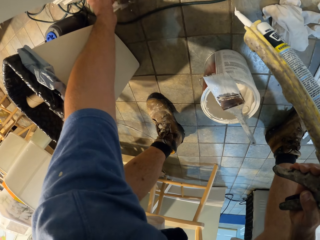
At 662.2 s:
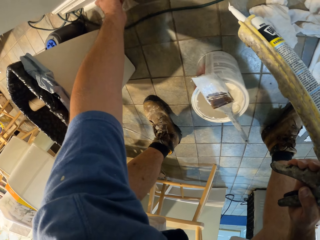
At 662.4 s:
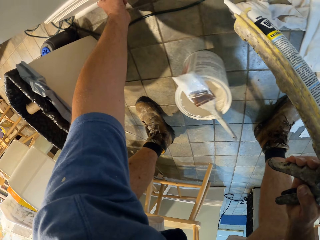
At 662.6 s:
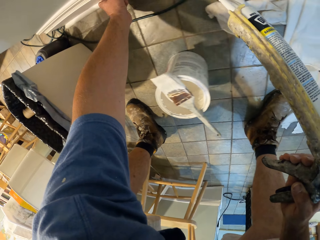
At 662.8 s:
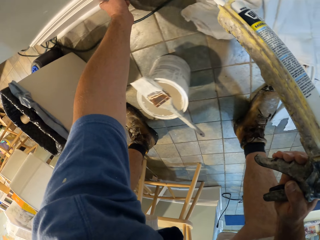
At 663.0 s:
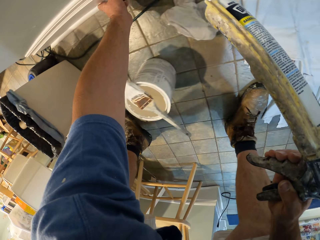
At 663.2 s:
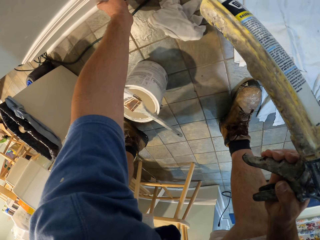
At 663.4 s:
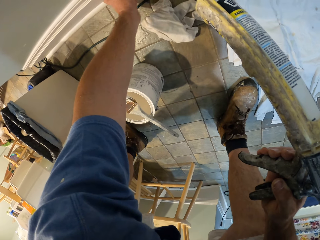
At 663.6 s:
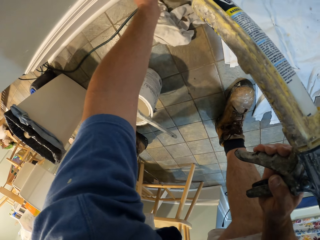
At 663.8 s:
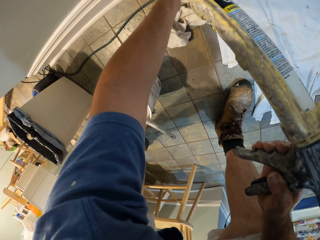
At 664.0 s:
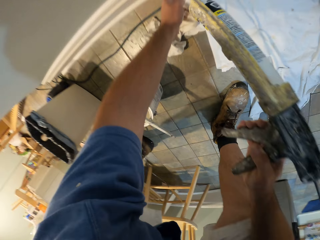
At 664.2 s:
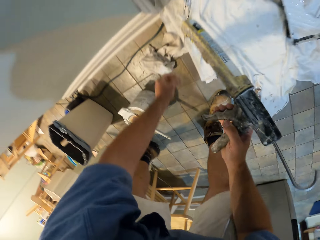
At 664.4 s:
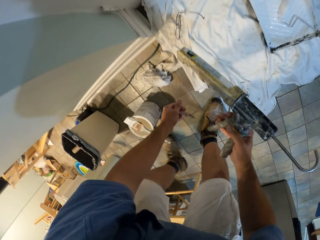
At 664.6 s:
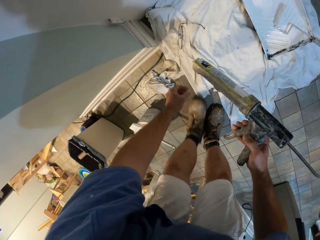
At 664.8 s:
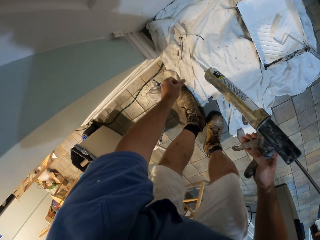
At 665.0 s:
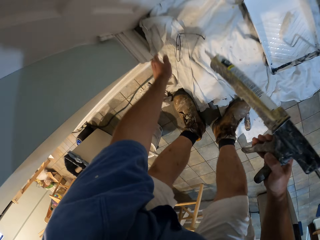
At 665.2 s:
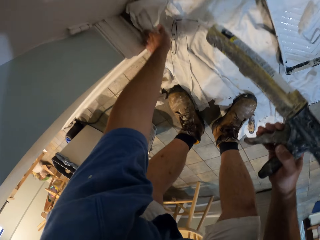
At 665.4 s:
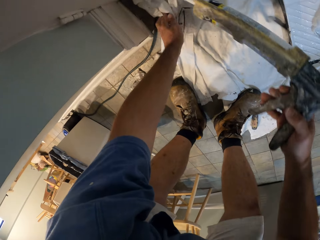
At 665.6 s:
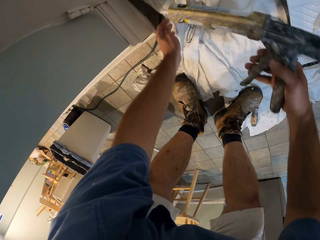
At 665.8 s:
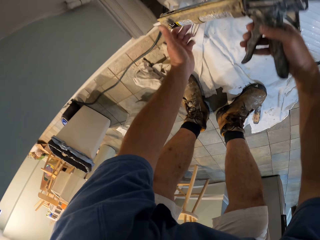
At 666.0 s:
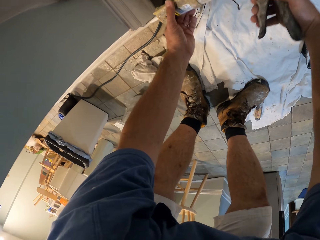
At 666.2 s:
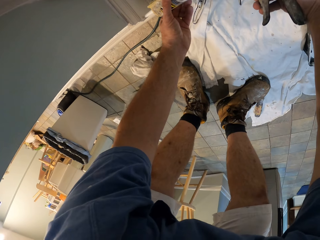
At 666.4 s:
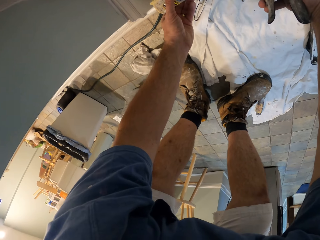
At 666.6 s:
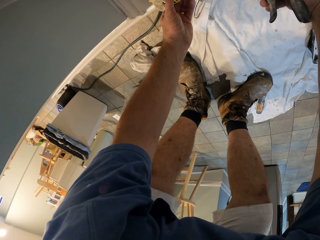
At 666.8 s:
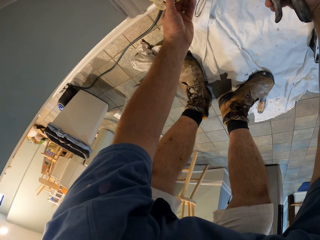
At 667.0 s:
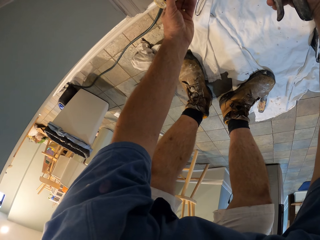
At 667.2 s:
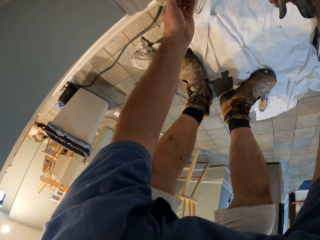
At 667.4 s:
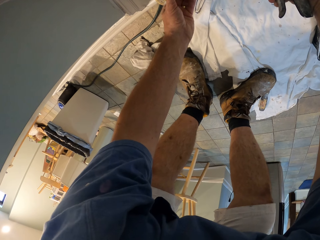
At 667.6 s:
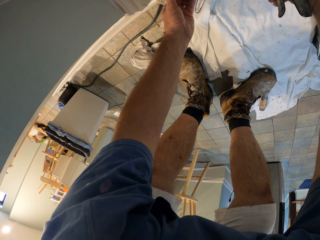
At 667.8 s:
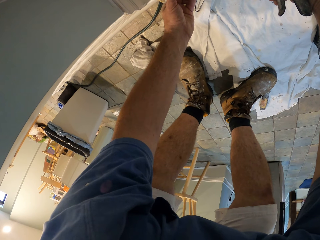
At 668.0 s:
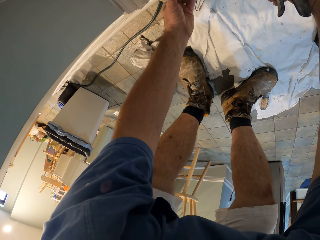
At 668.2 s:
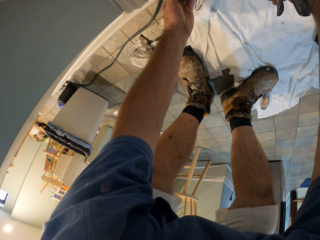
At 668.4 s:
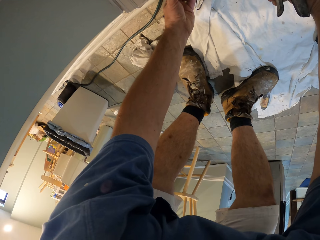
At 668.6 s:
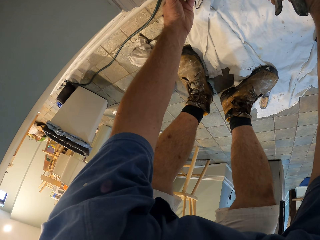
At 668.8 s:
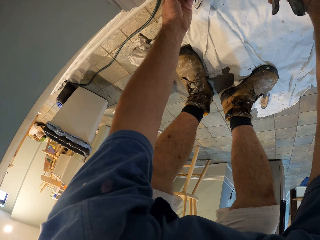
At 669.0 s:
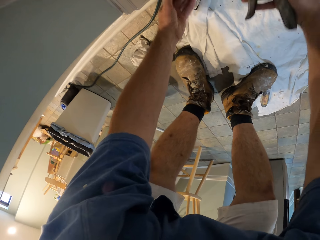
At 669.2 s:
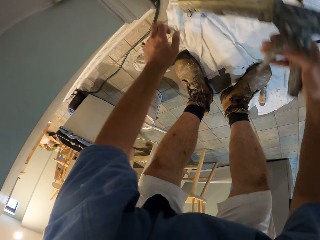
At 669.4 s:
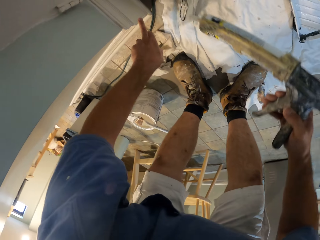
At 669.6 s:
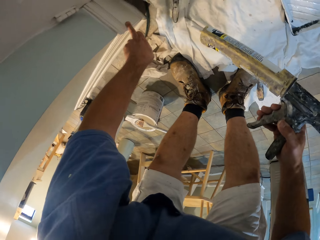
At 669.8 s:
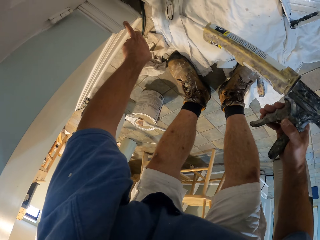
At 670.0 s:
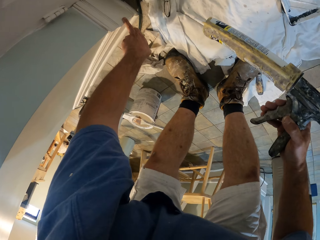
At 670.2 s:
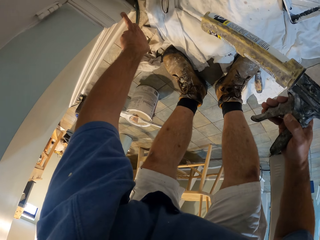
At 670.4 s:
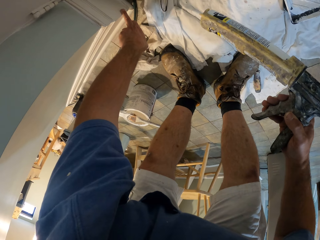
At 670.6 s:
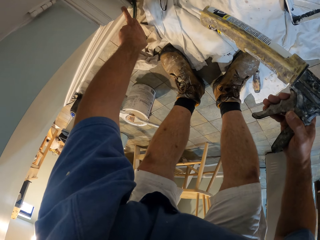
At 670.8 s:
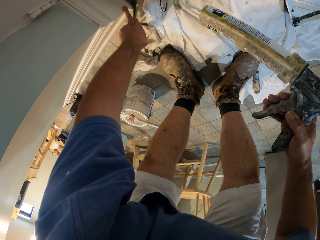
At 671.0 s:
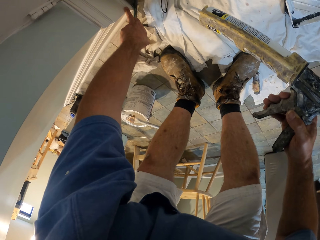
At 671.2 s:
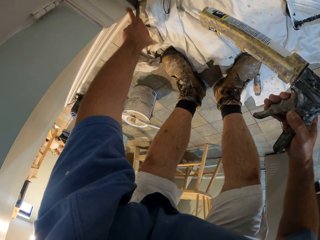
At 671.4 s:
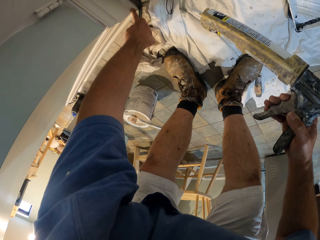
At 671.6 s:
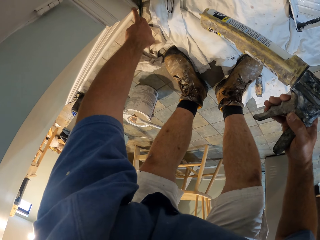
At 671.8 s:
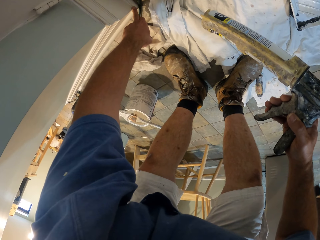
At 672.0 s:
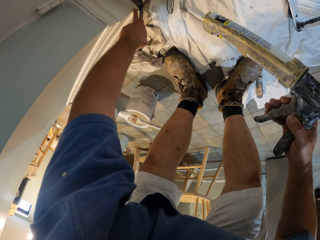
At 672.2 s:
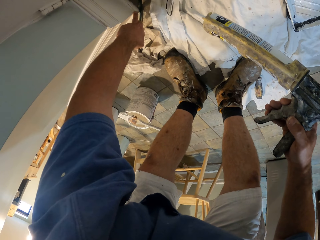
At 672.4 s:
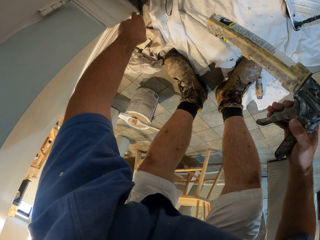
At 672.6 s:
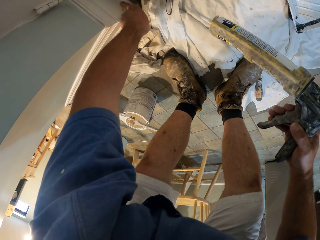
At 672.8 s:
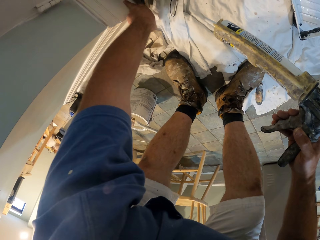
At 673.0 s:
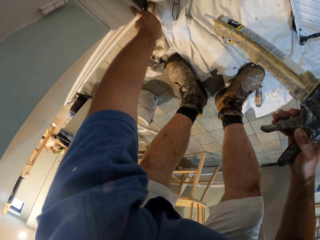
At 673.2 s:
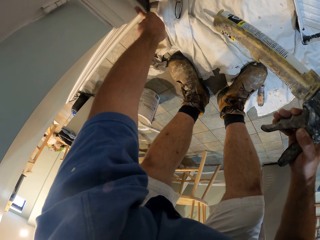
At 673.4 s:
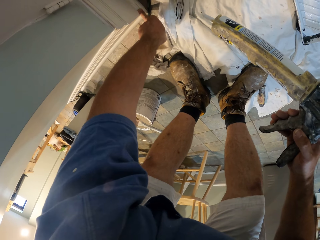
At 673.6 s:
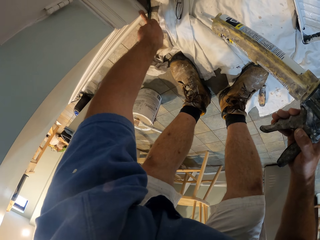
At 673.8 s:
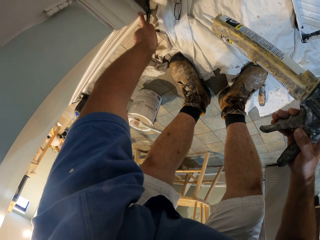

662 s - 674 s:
The camera wearer puts paint on a corner of the wall trim with the paint gun. He aligns the paint on the wall trim with his left finger.

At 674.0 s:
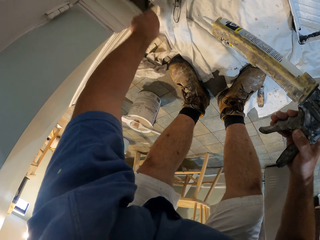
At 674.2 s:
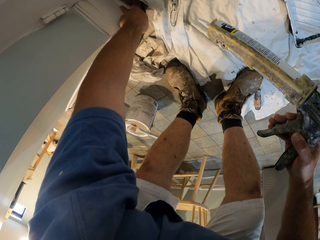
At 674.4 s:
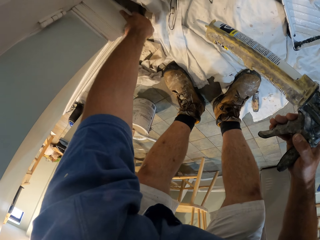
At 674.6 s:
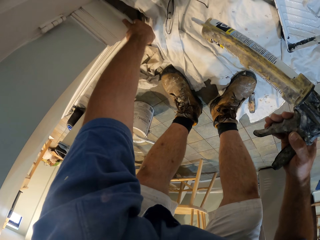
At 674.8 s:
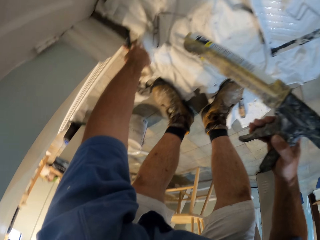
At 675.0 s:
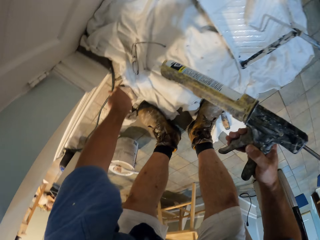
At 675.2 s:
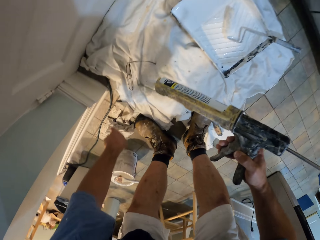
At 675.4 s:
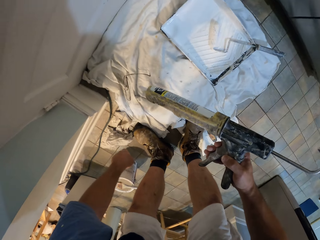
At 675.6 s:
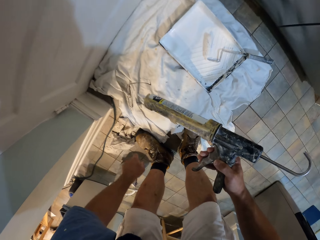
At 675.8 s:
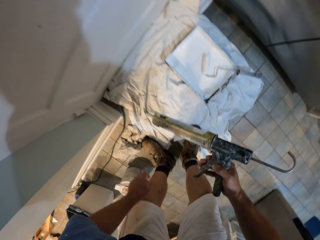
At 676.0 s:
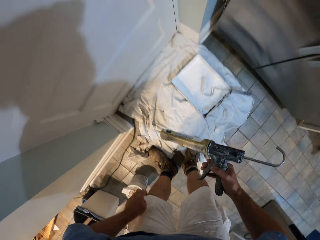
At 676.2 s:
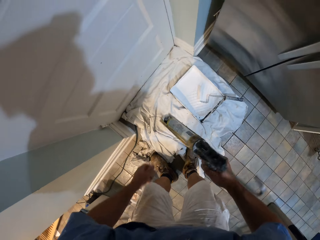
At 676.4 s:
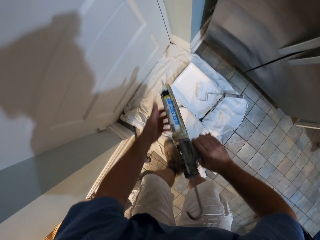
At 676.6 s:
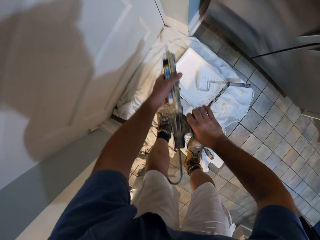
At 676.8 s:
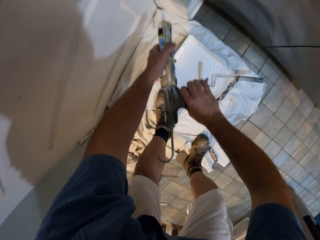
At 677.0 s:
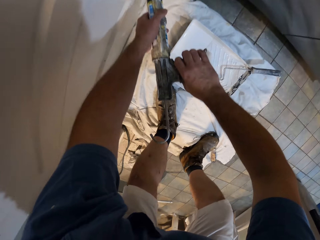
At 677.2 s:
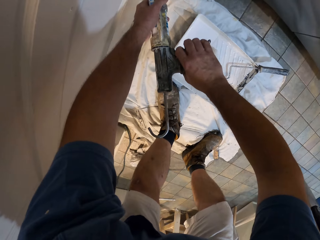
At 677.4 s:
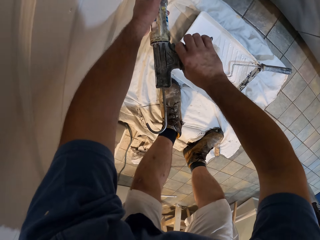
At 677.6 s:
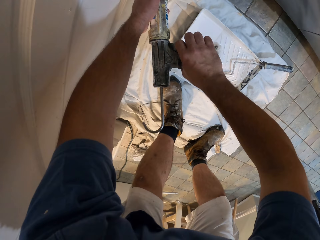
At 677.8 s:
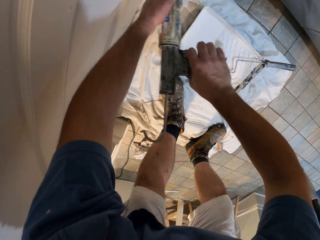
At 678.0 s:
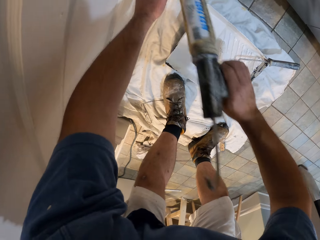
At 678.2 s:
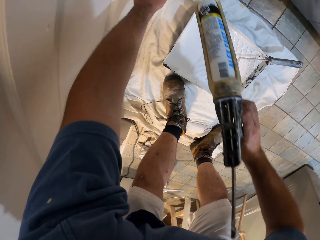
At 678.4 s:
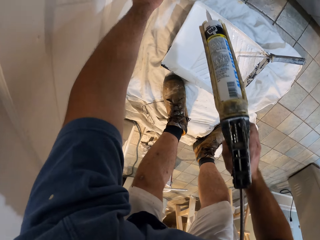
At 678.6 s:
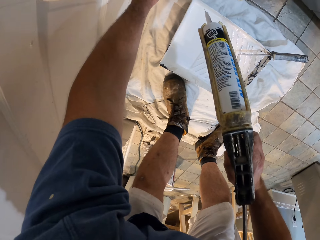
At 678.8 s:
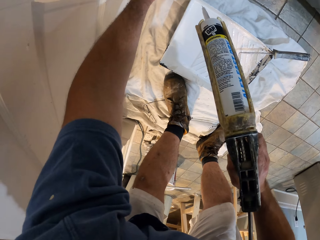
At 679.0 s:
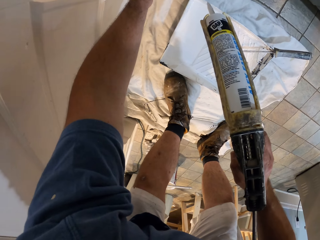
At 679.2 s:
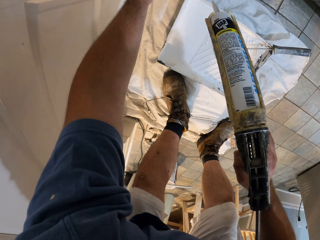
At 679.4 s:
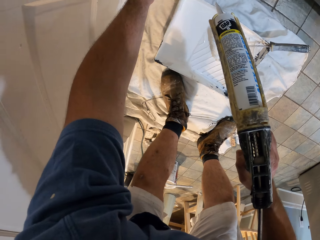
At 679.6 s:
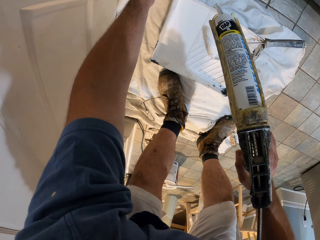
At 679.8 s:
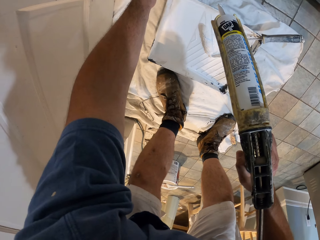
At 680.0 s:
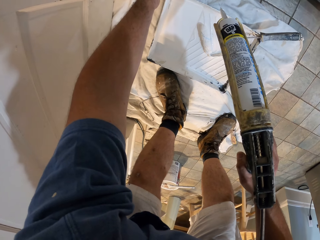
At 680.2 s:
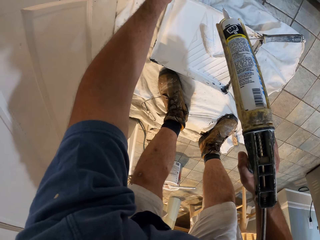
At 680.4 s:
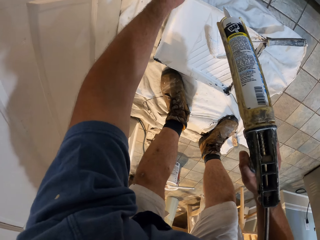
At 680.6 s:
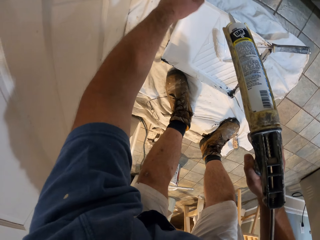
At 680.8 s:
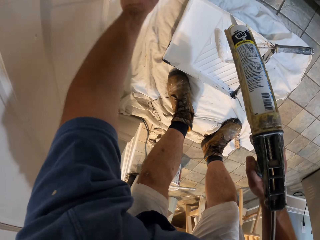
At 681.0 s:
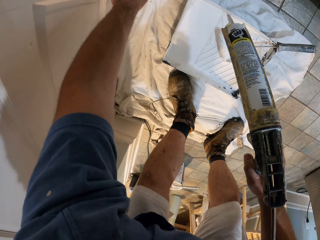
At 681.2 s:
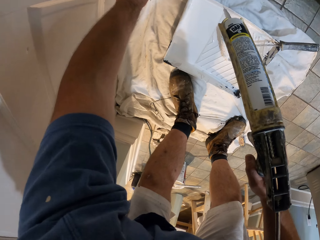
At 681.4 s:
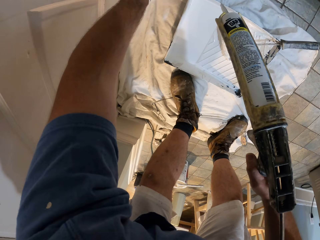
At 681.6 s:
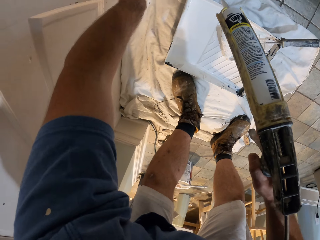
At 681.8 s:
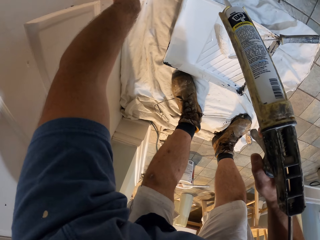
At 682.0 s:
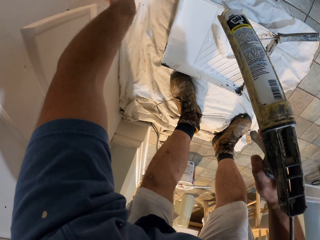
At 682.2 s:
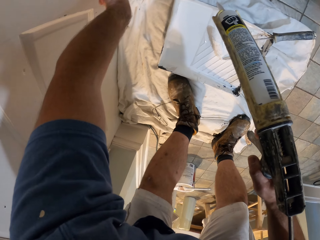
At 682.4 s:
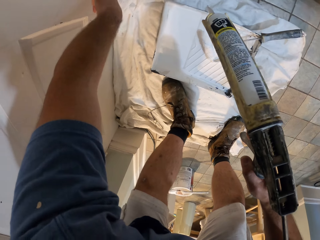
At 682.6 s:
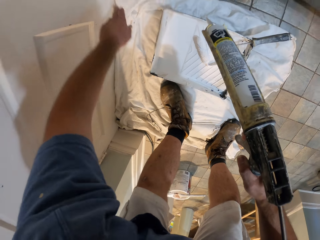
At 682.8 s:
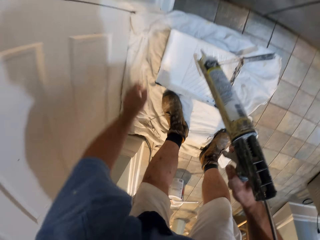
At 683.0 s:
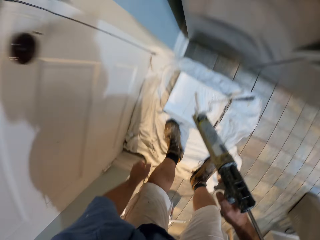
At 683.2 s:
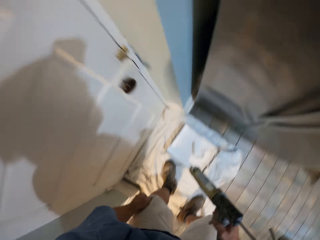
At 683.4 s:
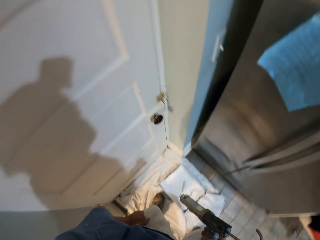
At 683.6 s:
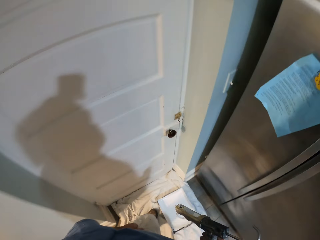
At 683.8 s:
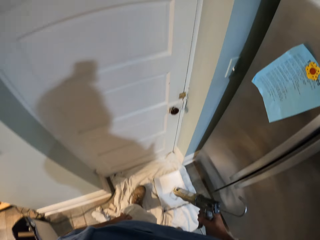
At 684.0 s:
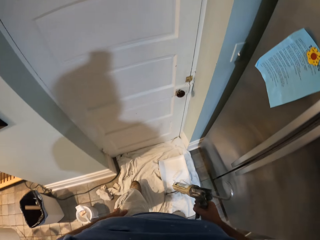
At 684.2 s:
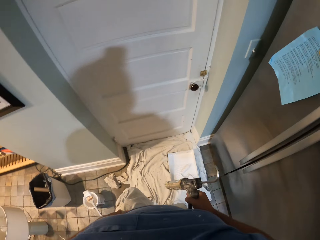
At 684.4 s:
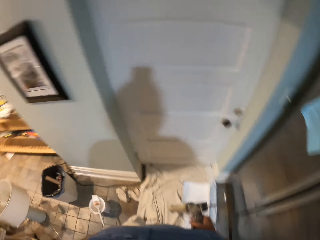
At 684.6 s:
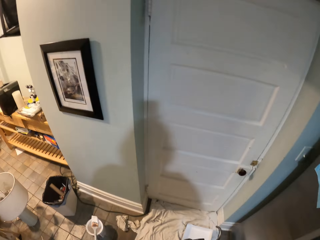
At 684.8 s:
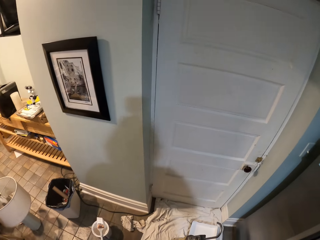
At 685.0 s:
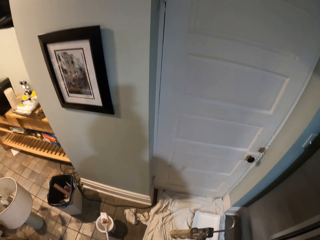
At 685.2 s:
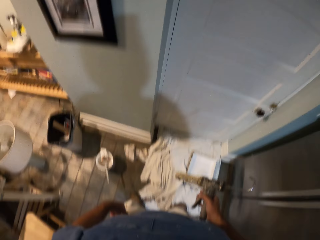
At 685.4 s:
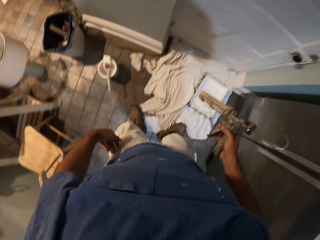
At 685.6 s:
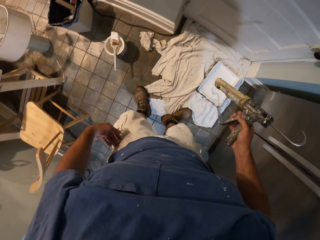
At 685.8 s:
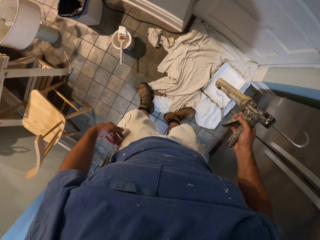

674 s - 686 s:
The camera wearer puts paint on a corner of the wall trim with the paint gun. He glues the door. He aligns the paint on the wall trim with his left finger. He moves backward a bit.
